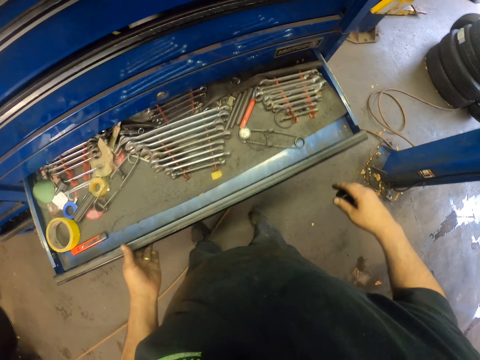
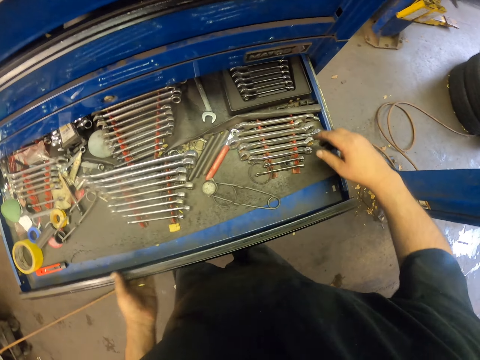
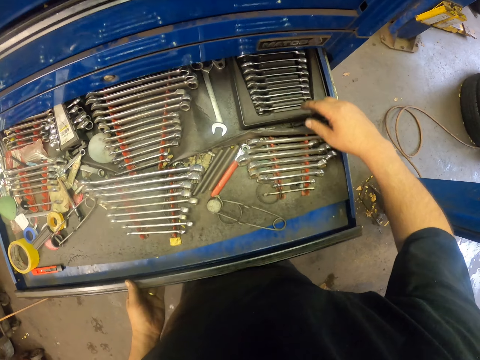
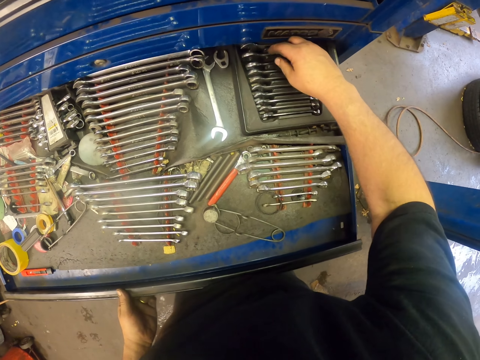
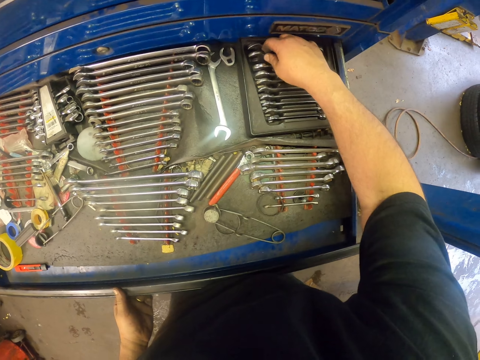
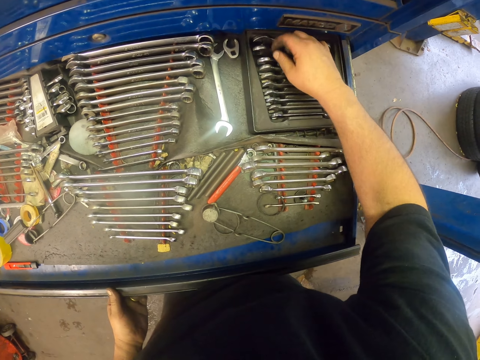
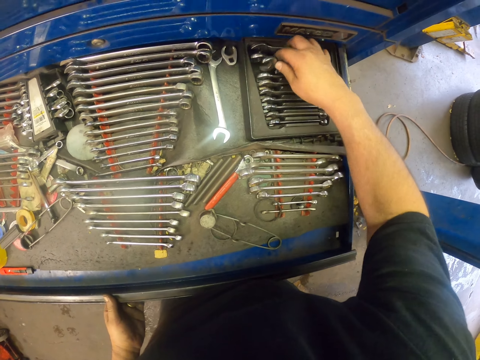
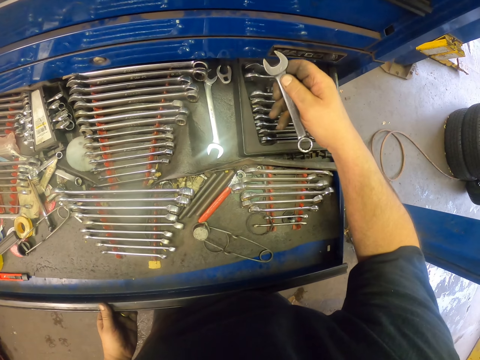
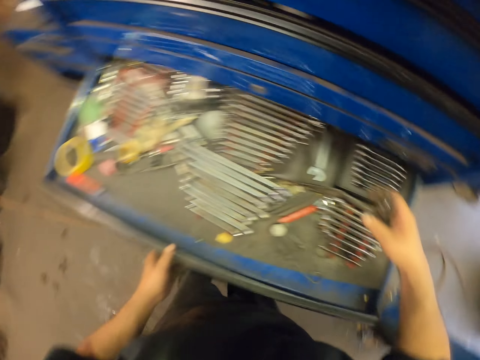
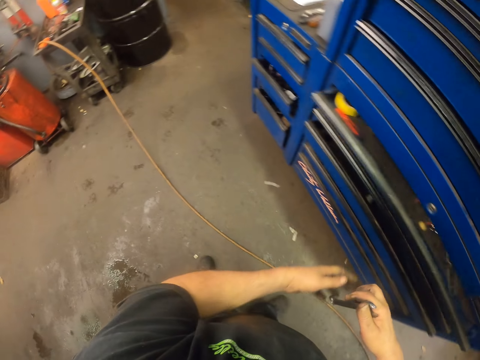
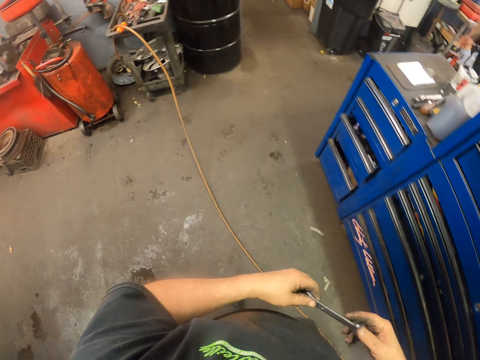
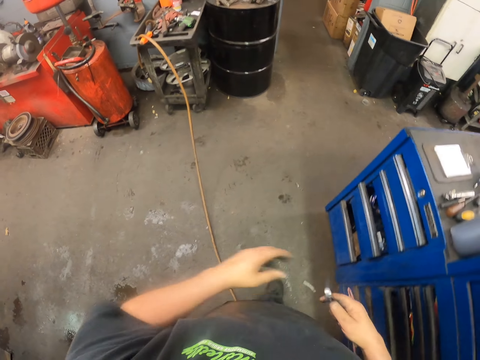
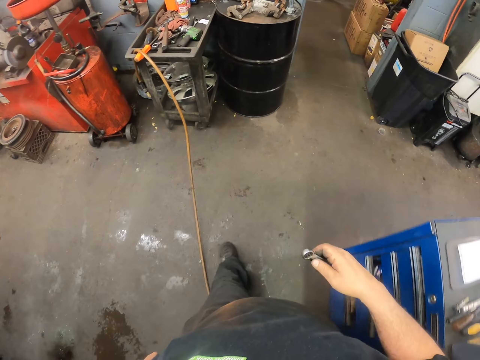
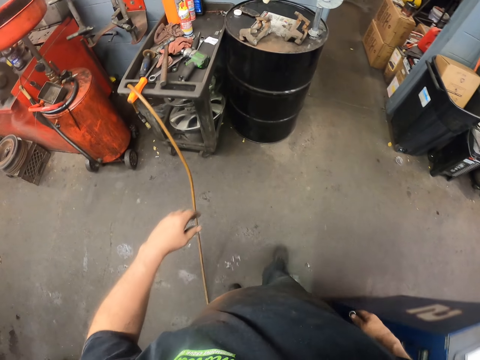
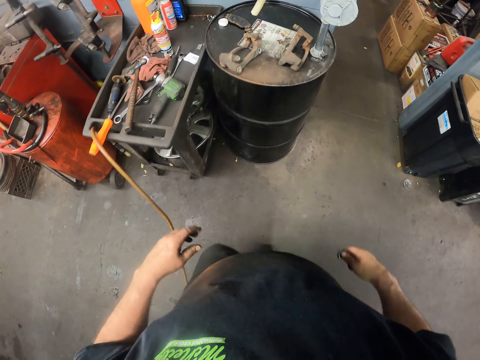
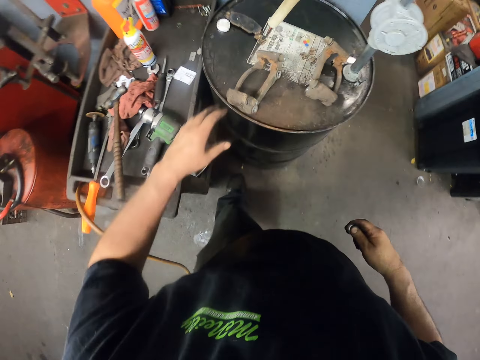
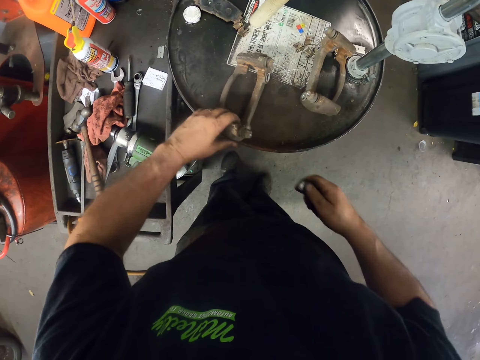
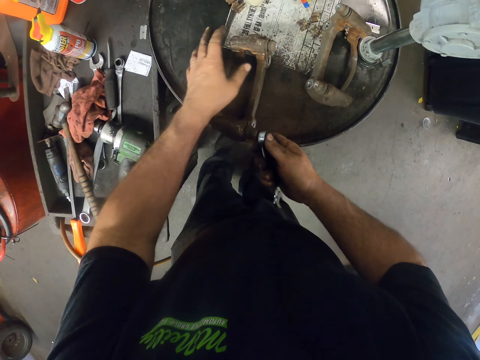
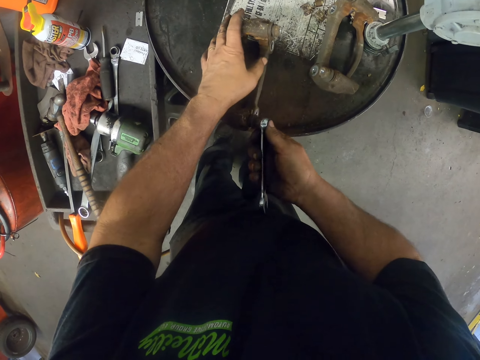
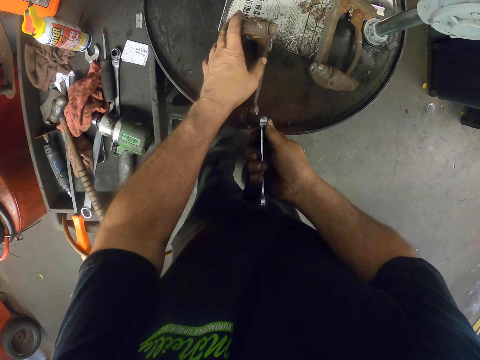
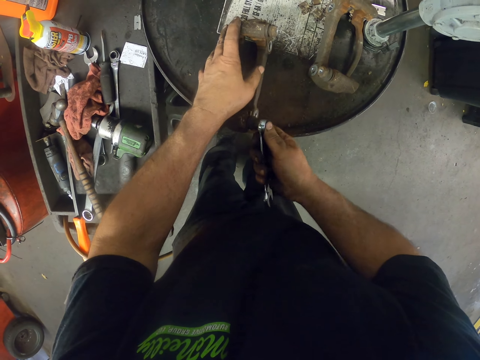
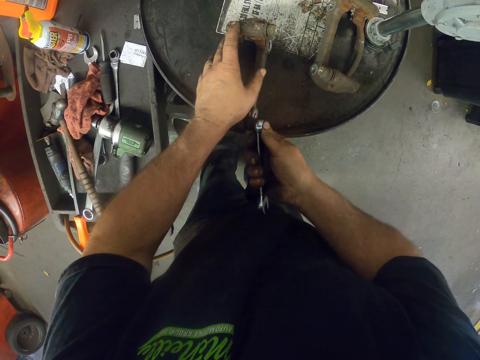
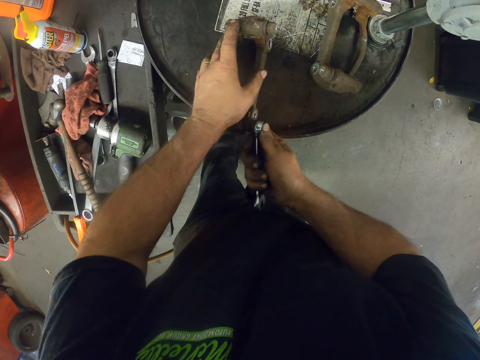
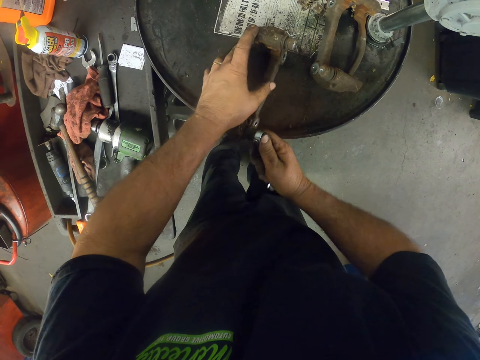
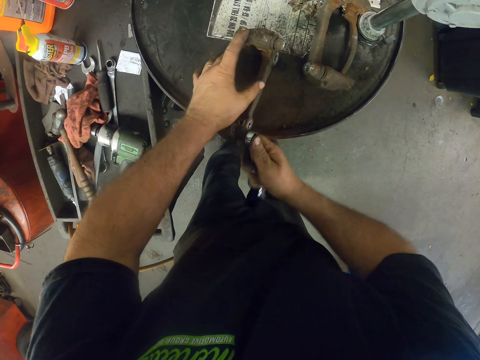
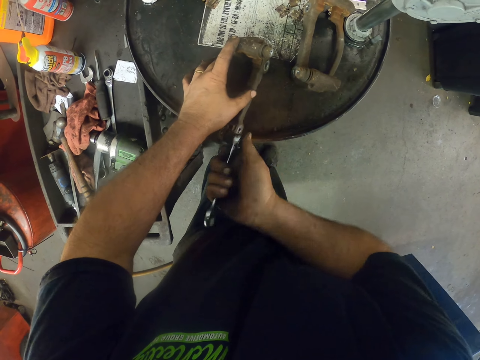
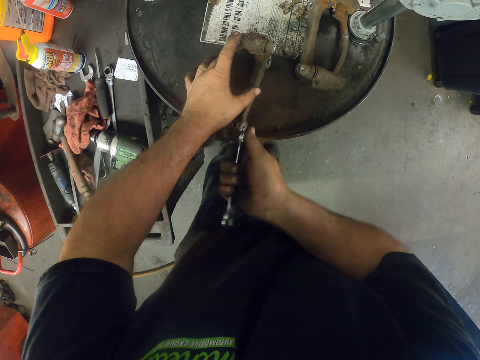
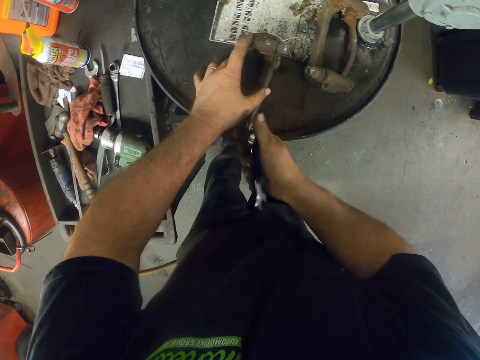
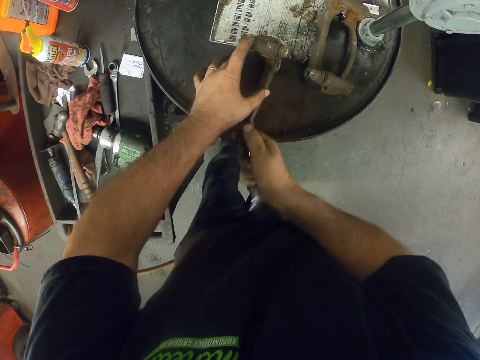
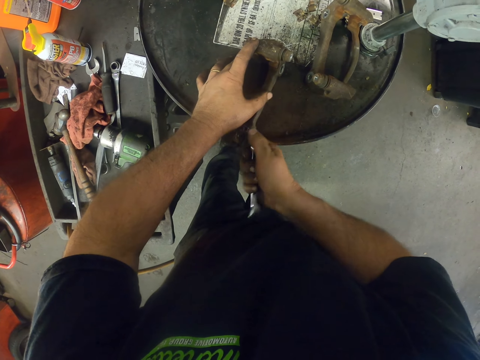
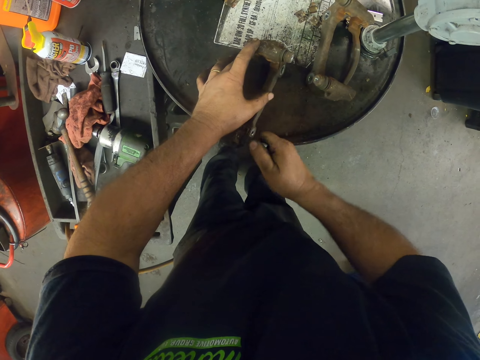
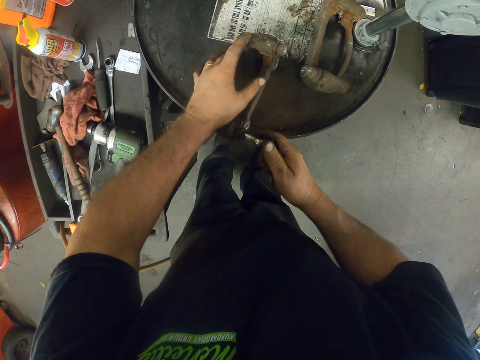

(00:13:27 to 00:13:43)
The camera wearer opens a drawer. They pick up a spanner from the drawer. They hold the spanner. They close the drawer. They walk around in the garage. They hold the spanner. They adjust bolts on metals on the tray with the spanner. They adjust nuts.

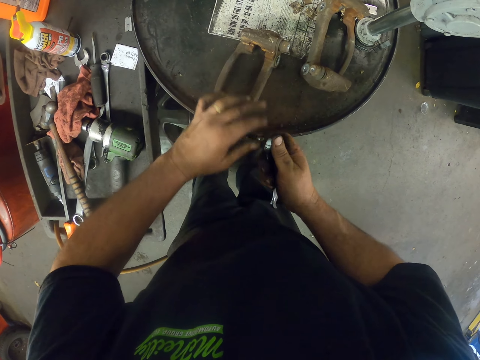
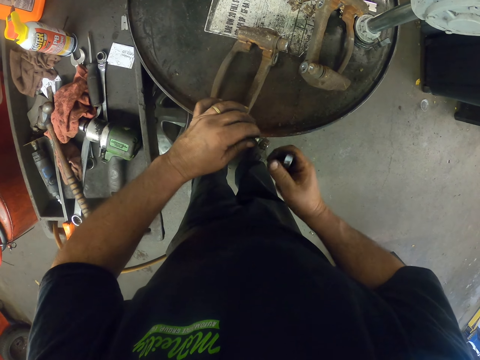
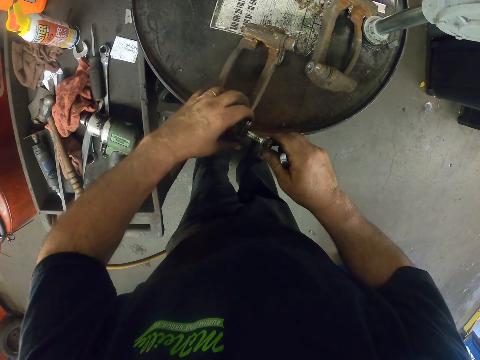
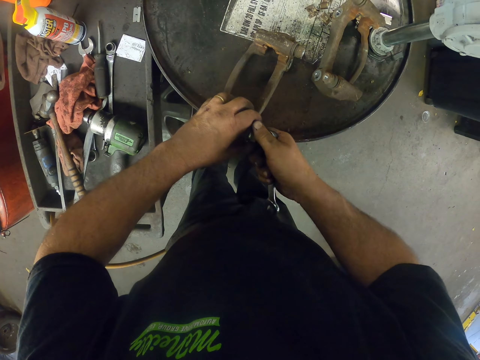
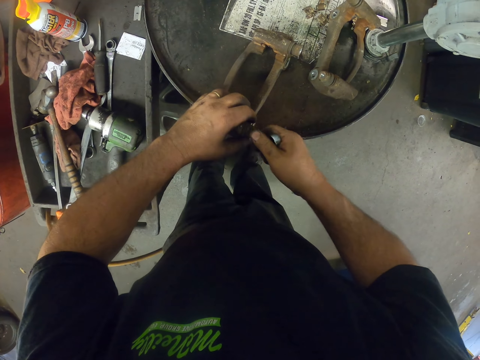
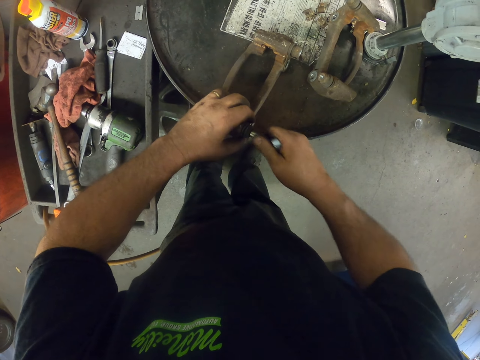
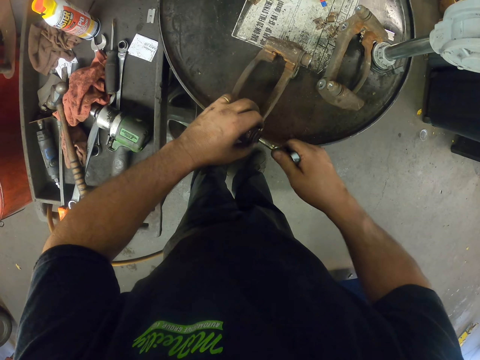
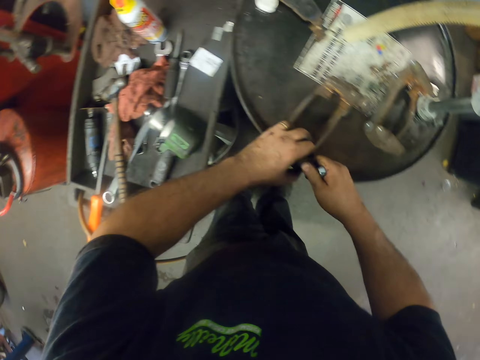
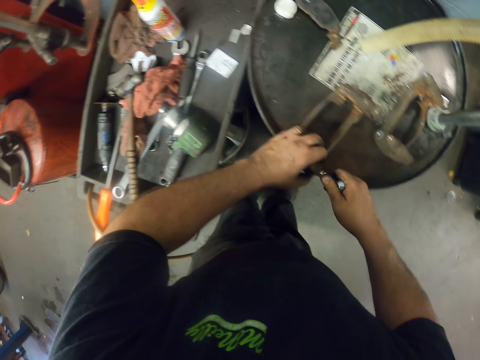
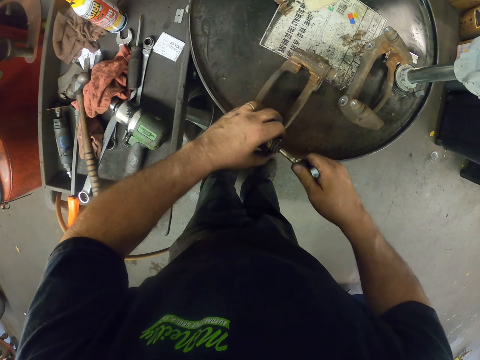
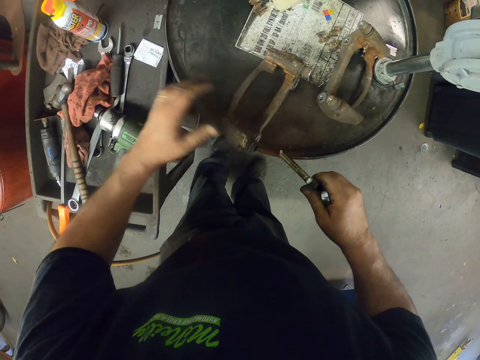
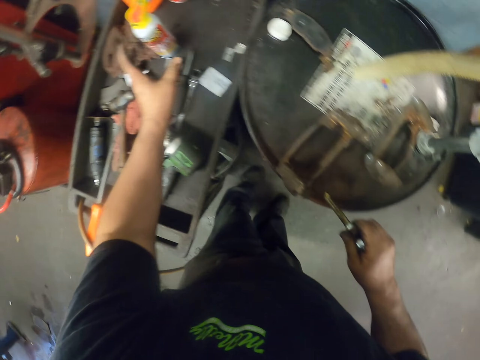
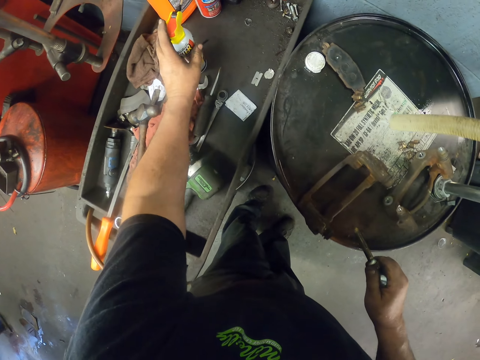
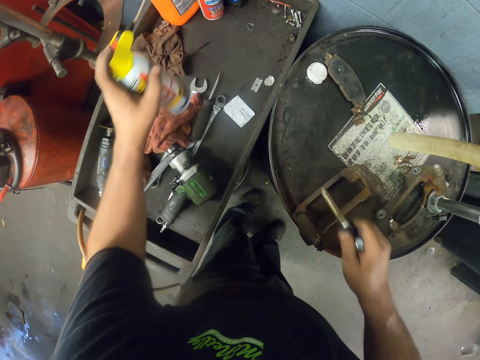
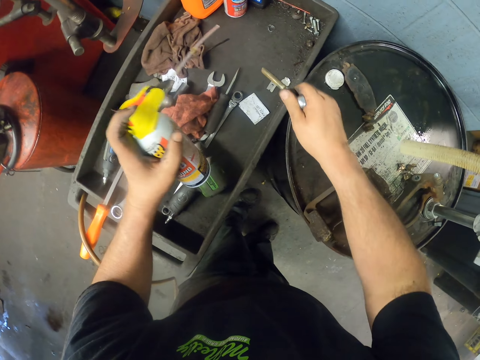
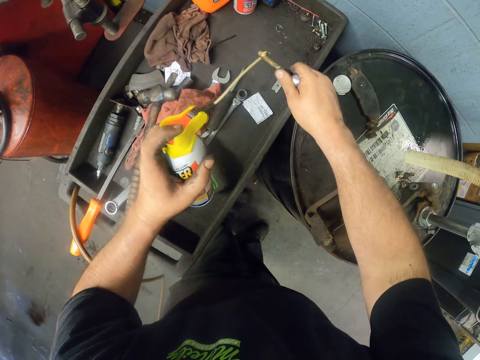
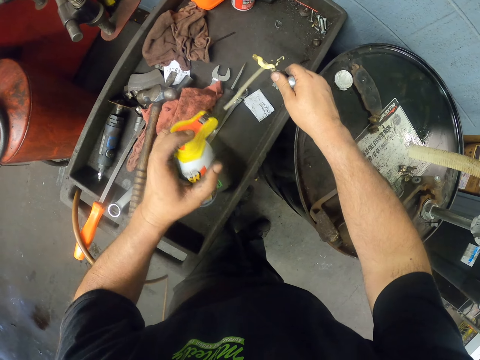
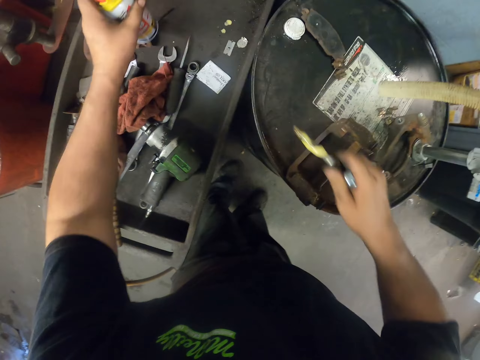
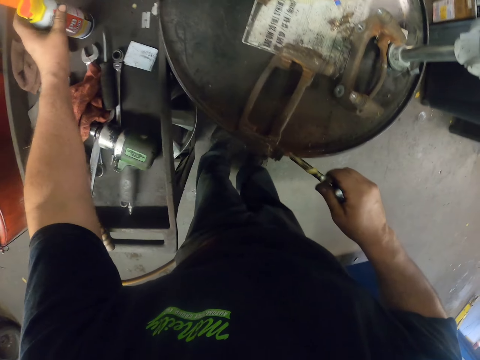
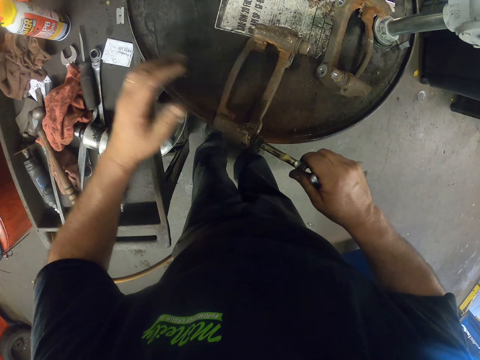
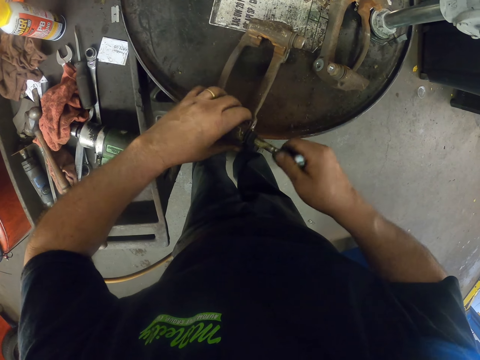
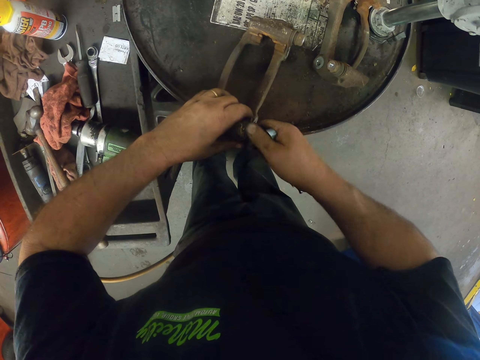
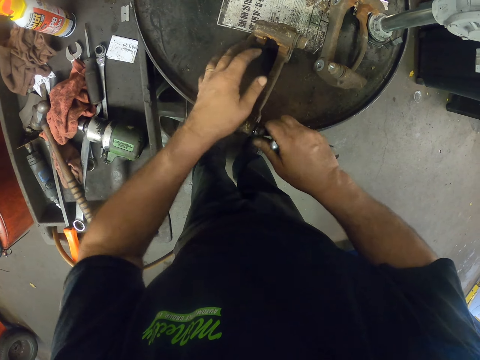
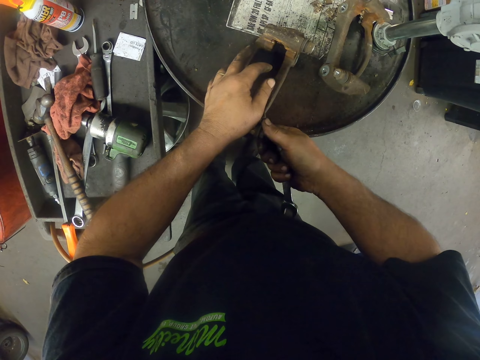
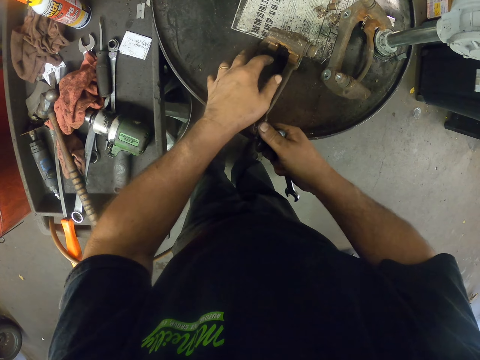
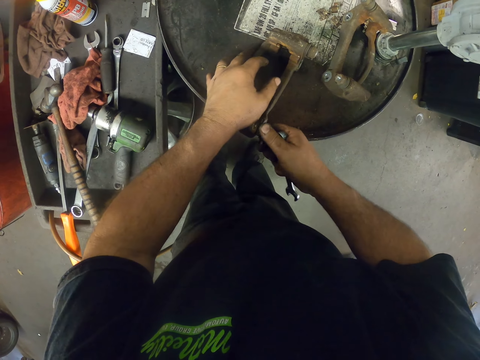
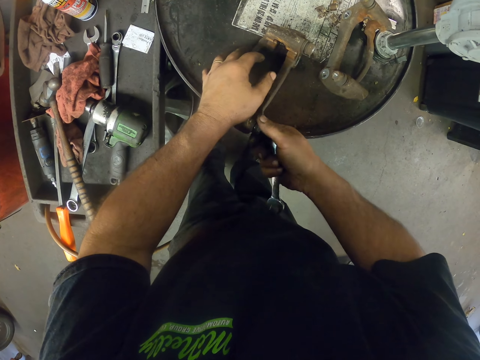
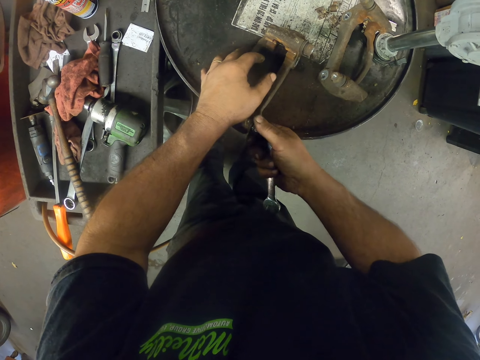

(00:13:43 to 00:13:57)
The camera wearer adjusts a bolt with hands in the metal. They pick up lubricant on the tray. They spray the lubricant on the bolt. They fix the bolt in the metal.
